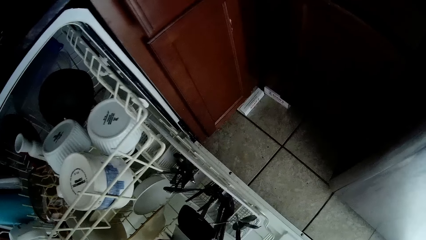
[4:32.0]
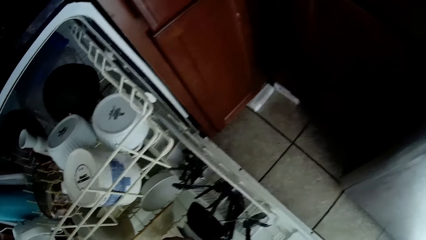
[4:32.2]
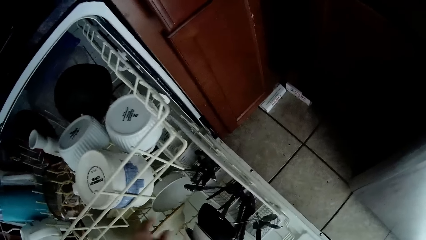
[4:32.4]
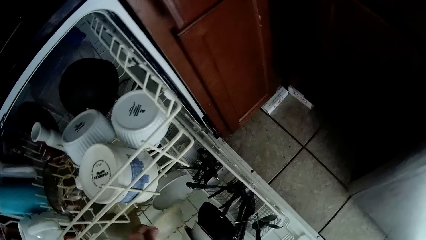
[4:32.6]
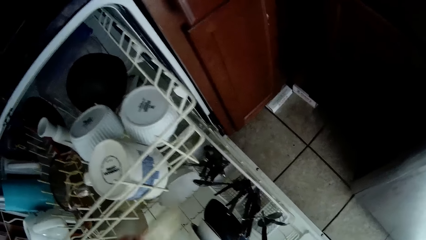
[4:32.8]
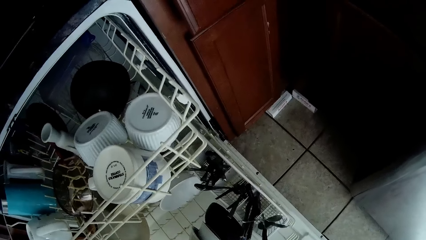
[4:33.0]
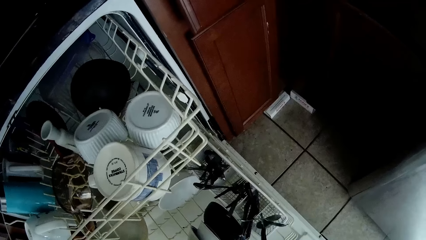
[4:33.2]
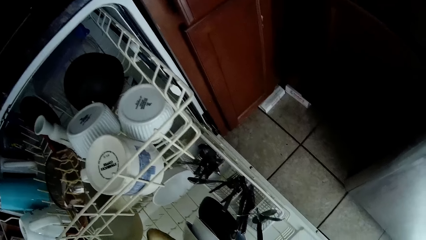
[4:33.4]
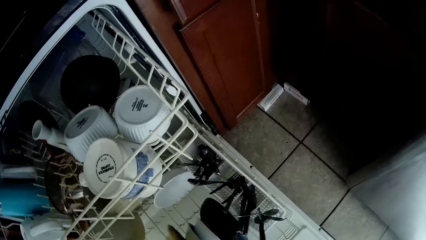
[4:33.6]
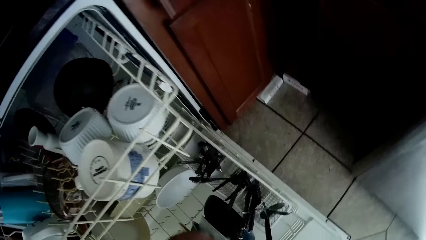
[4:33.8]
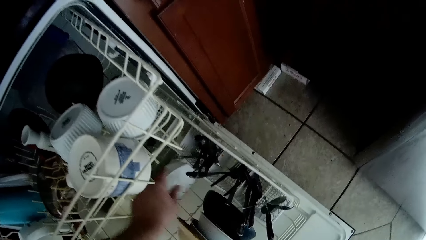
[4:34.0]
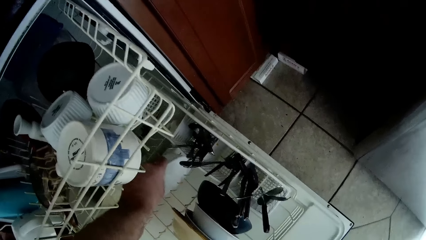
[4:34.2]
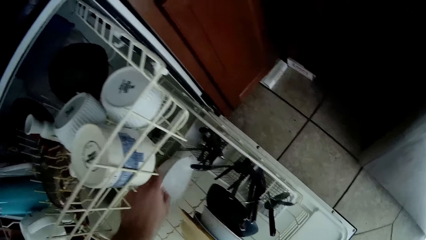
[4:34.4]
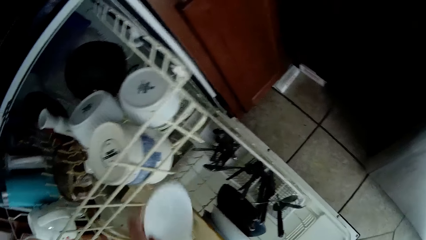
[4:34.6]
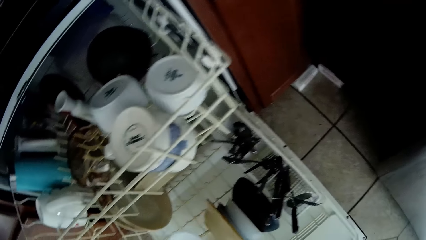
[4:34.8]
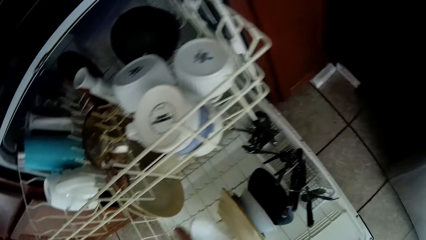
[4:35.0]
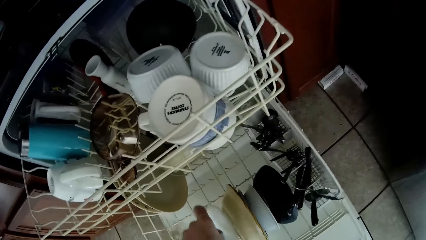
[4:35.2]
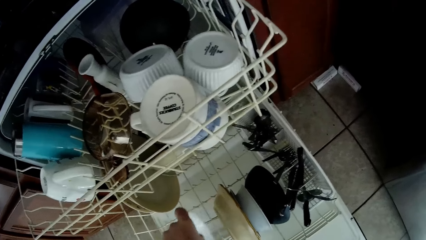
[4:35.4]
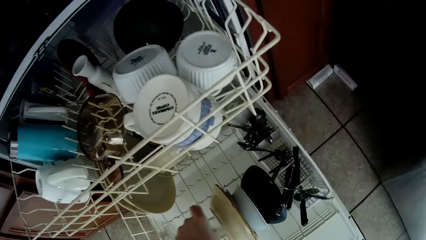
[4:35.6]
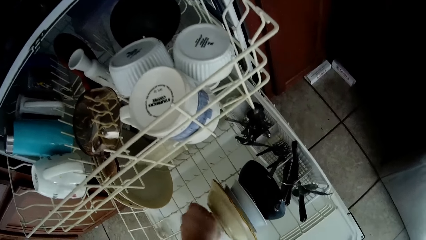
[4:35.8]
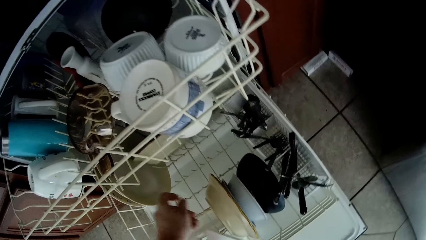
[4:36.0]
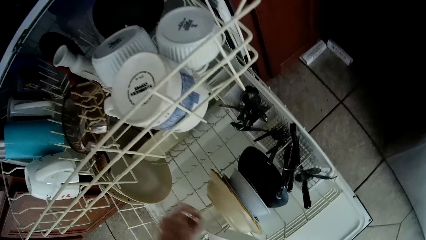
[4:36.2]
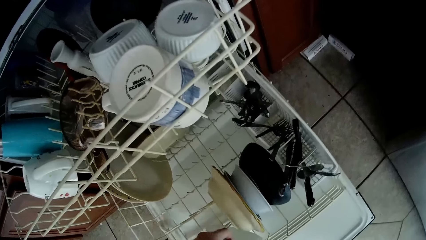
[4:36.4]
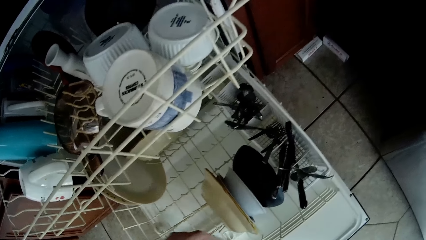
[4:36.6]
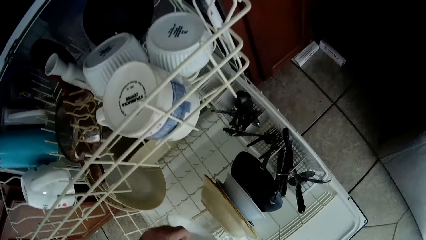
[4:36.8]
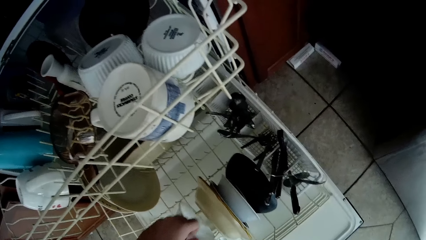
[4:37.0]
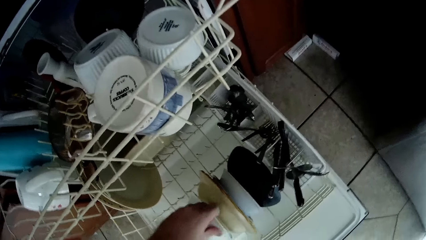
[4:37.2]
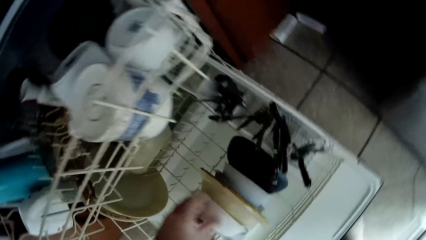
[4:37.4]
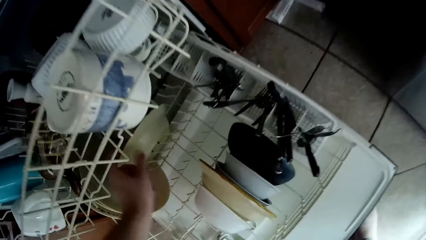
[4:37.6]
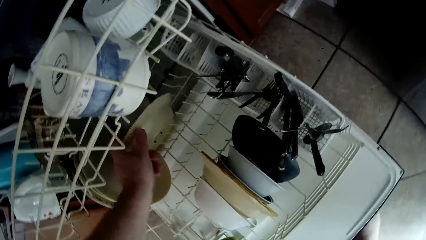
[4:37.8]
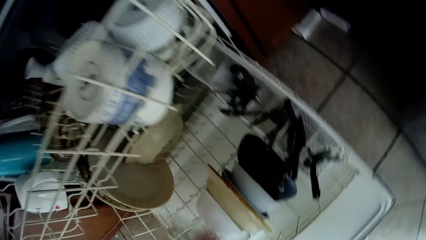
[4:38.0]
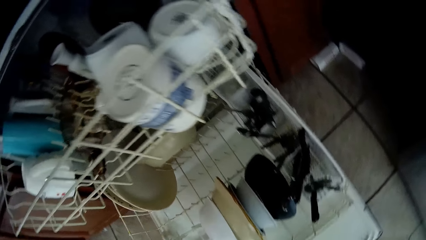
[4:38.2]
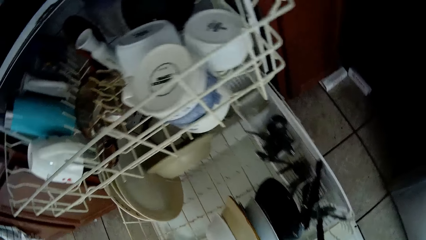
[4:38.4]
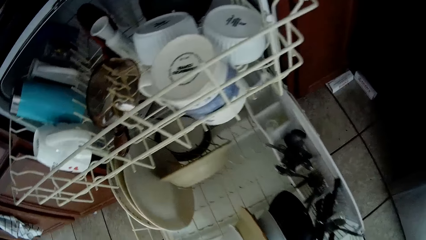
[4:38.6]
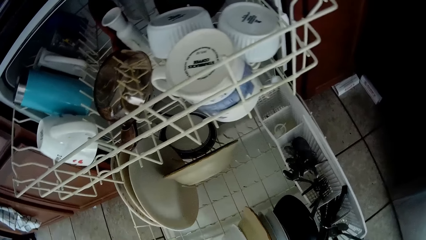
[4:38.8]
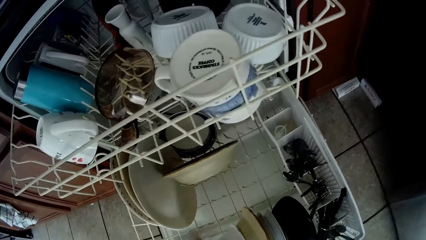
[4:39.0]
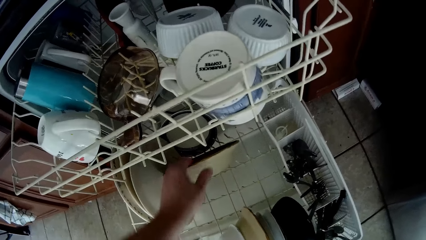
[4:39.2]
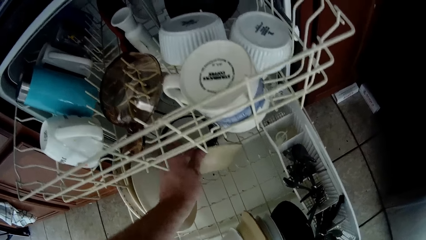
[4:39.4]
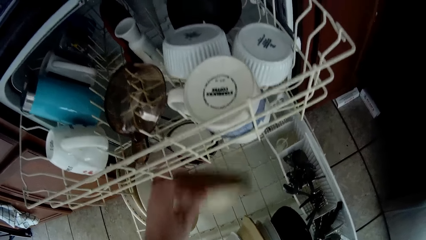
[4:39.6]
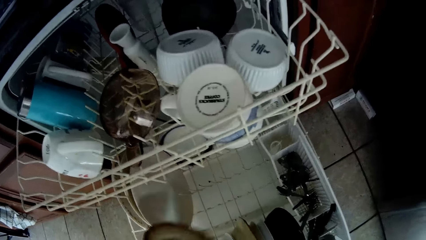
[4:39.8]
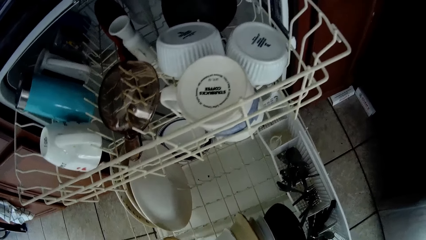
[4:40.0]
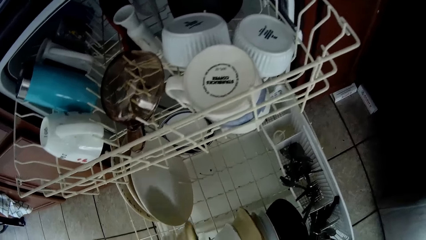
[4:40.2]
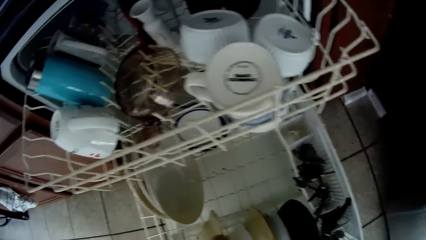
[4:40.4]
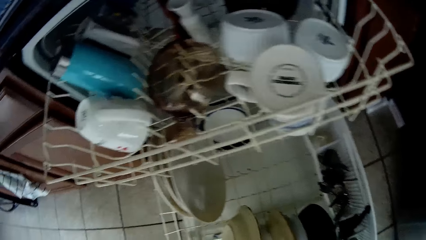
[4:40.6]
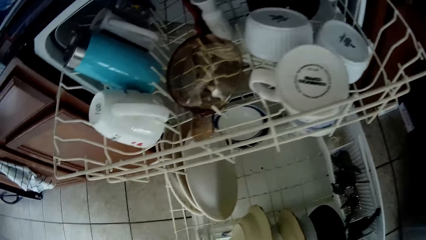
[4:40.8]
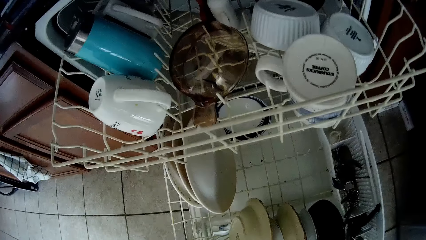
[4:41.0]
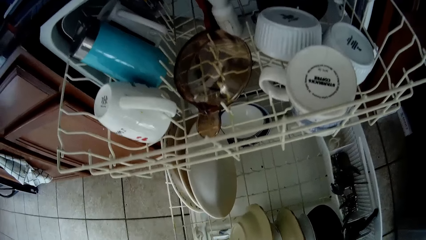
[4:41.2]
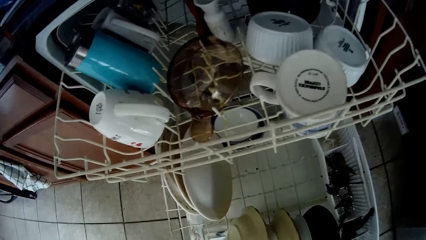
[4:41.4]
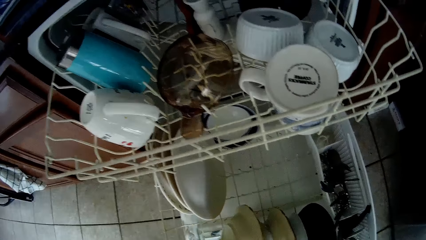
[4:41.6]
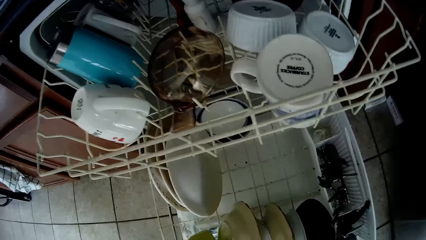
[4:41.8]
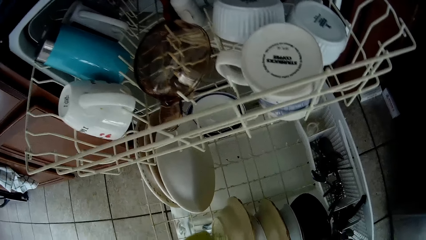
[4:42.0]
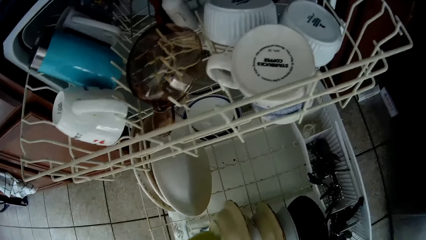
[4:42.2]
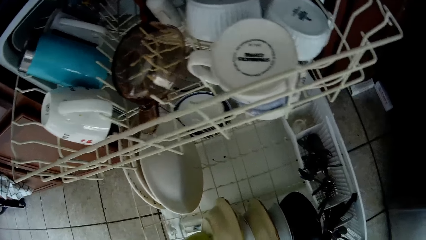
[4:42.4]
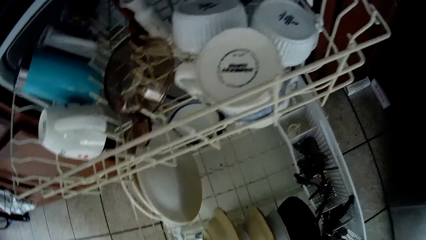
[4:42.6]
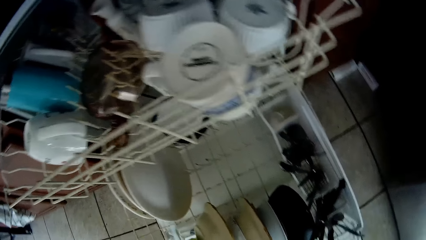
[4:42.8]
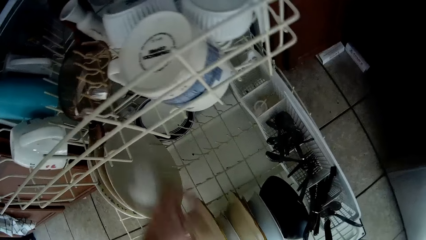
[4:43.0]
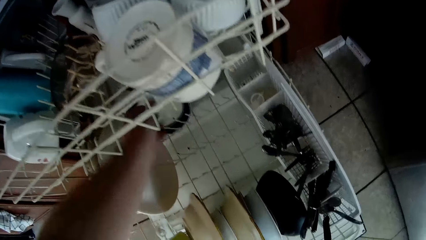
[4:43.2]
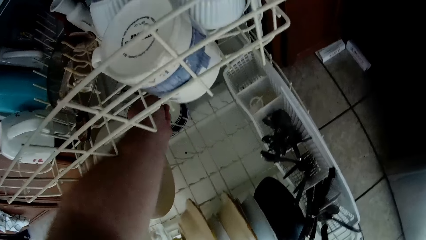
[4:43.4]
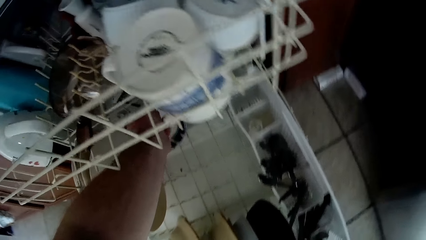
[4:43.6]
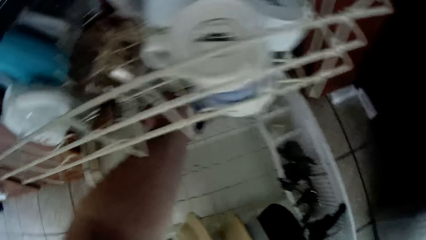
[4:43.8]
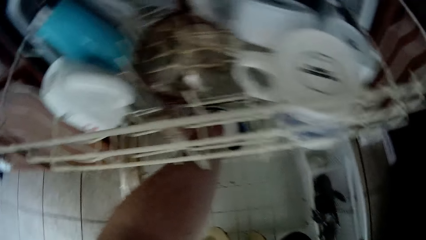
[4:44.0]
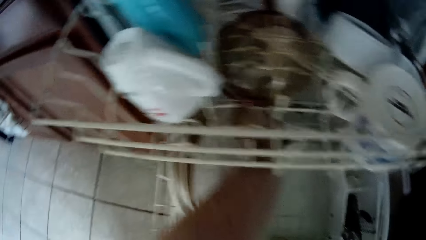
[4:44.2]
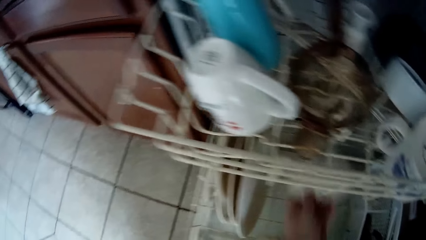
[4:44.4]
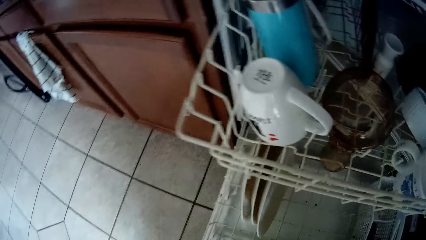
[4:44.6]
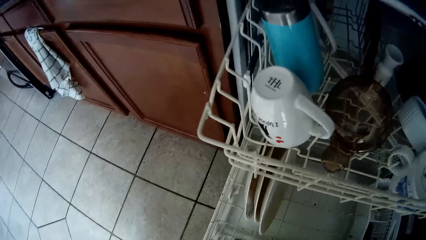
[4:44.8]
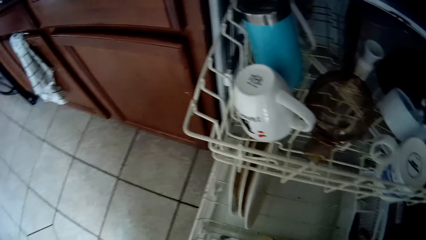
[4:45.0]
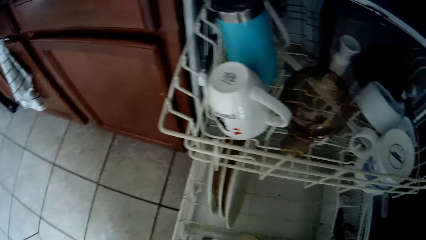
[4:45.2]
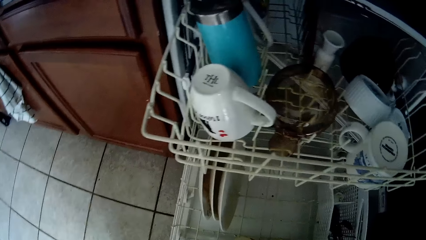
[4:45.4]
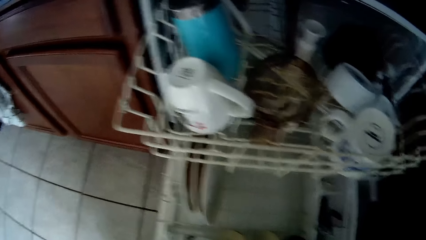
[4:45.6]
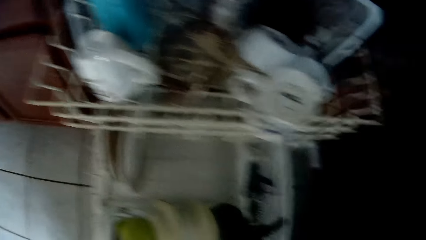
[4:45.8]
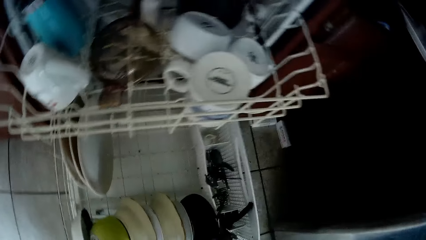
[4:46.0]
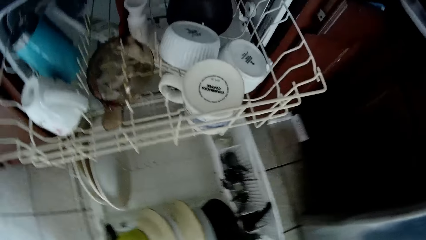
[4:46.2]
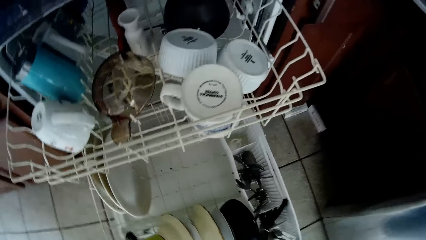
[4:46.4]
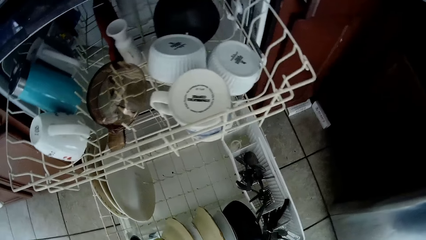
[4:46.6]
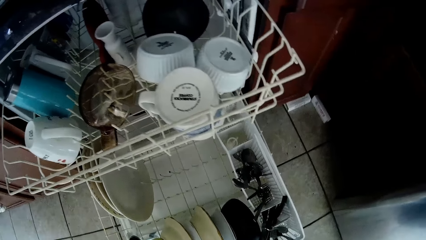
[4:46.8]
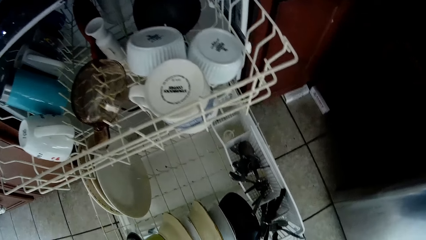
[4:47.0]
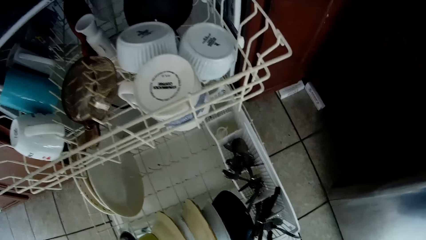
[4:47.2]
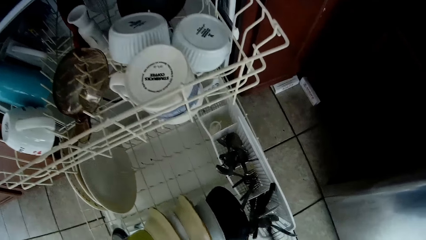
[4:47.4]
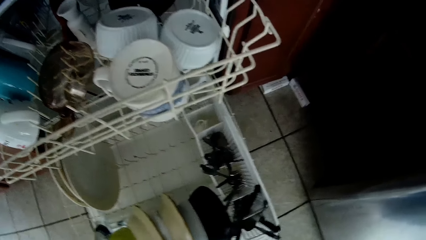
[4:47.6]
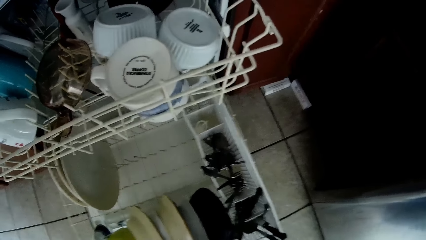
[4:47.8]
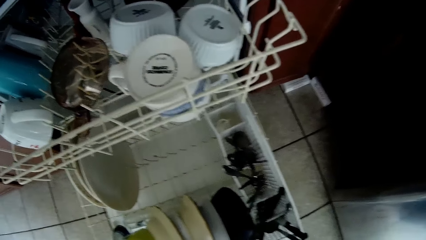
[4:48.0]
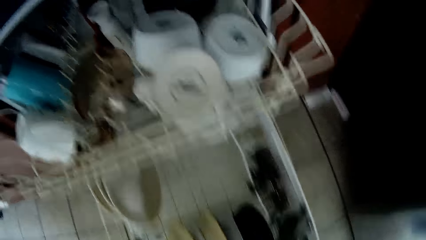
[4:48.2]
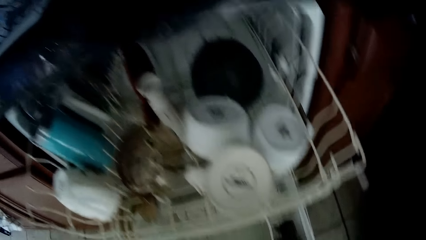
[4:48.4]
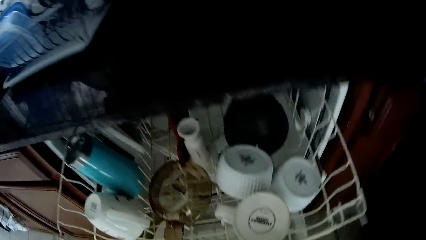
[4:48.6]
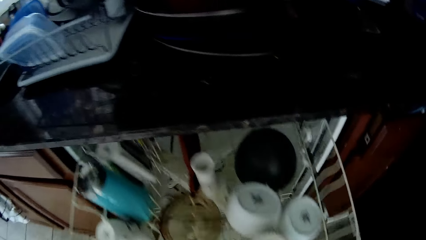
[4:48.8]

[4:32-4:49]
The camera wearer picks up the plate. They pick up the bowl. They put the bowl in the drawer. They pick up the bowl. They put the bowl in the drawer. They pick up the plate.
